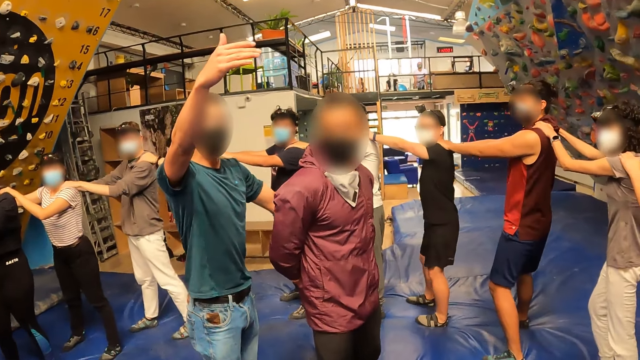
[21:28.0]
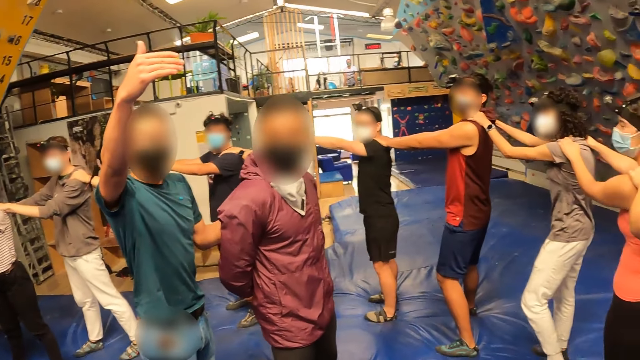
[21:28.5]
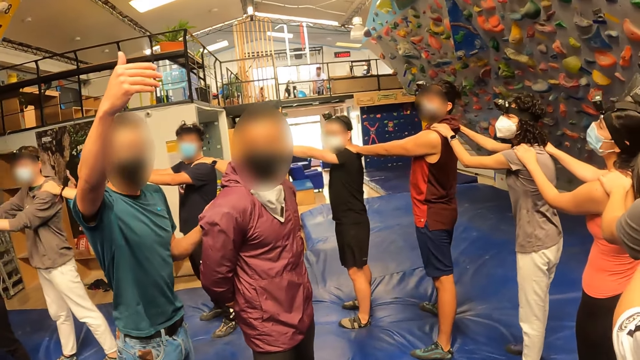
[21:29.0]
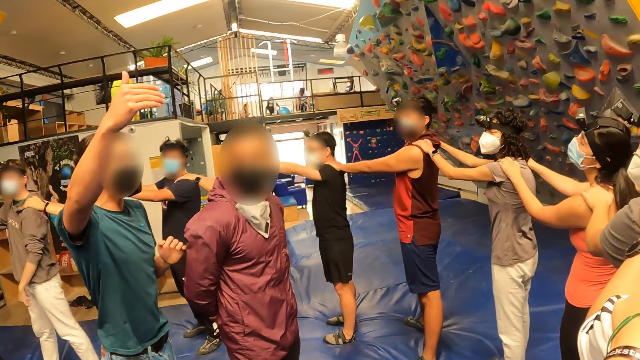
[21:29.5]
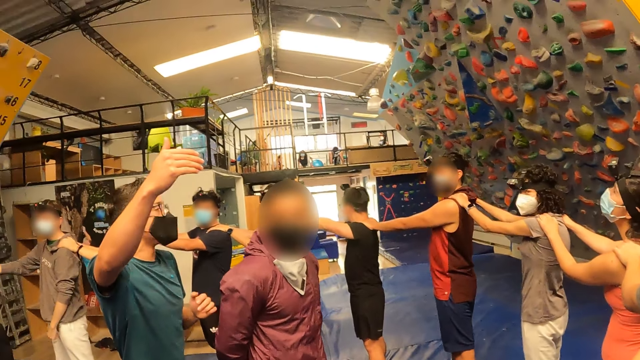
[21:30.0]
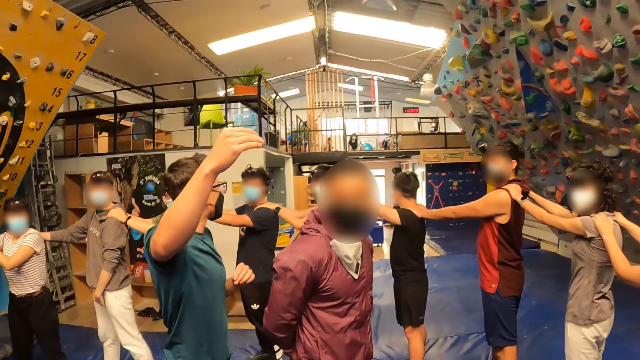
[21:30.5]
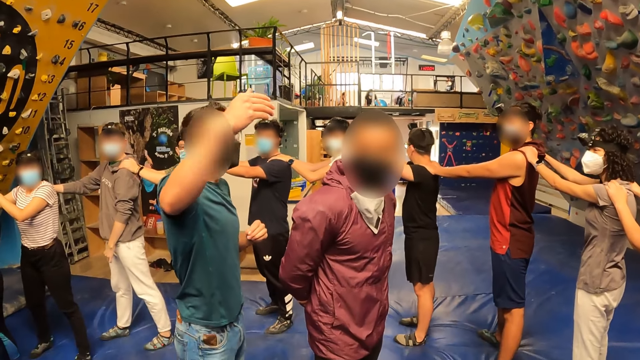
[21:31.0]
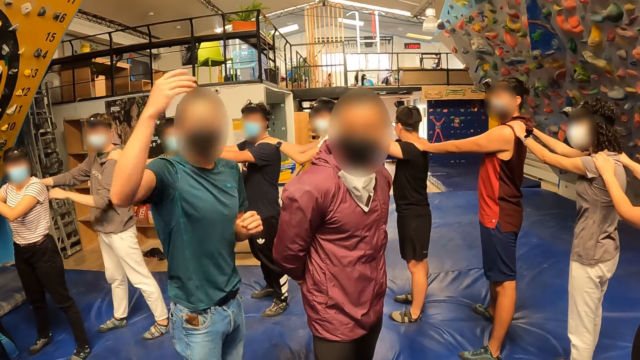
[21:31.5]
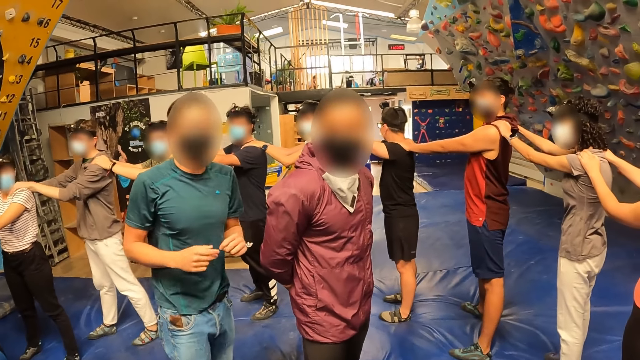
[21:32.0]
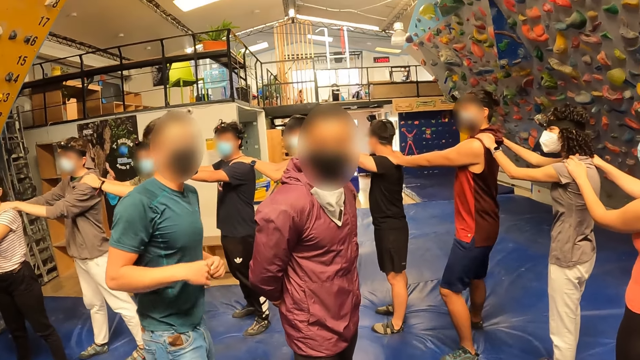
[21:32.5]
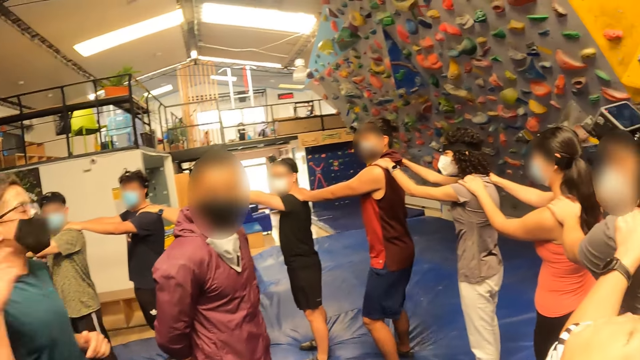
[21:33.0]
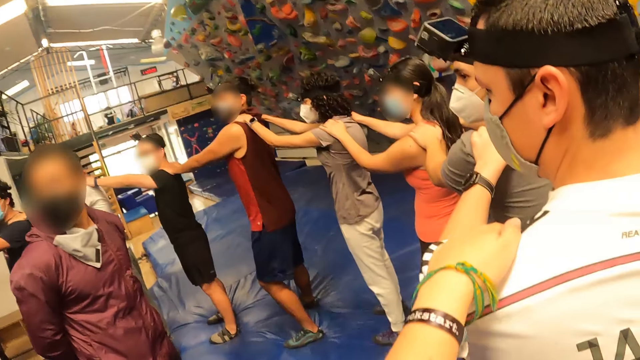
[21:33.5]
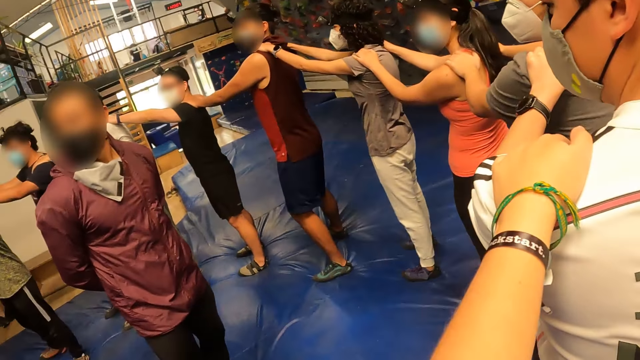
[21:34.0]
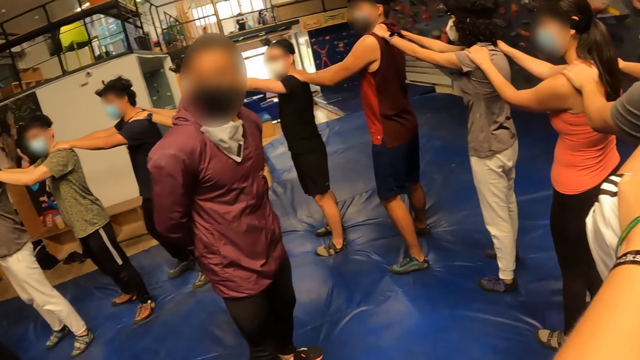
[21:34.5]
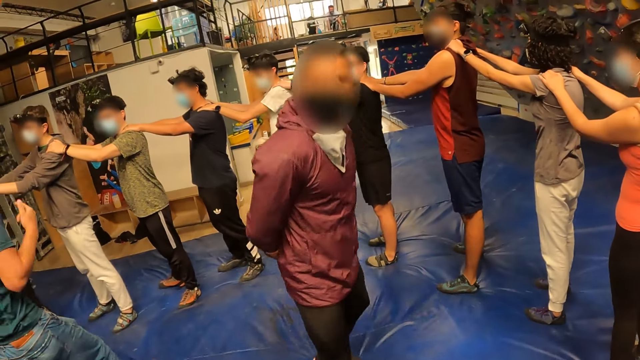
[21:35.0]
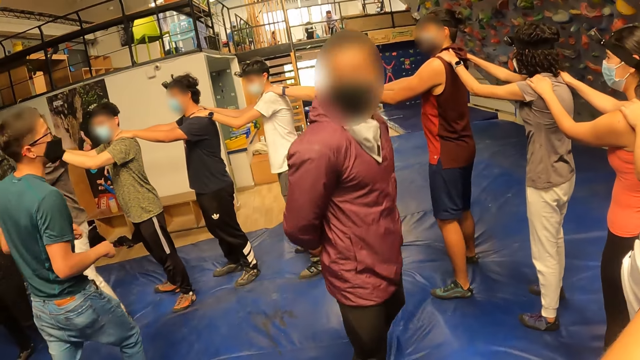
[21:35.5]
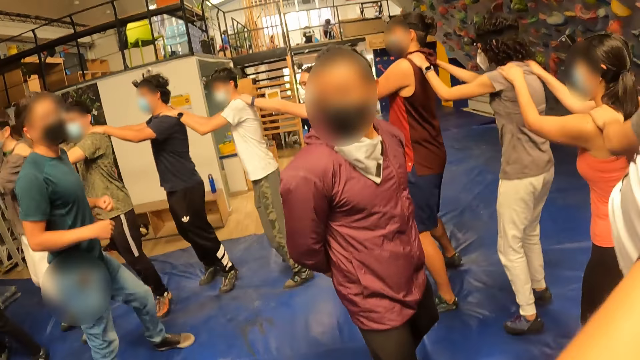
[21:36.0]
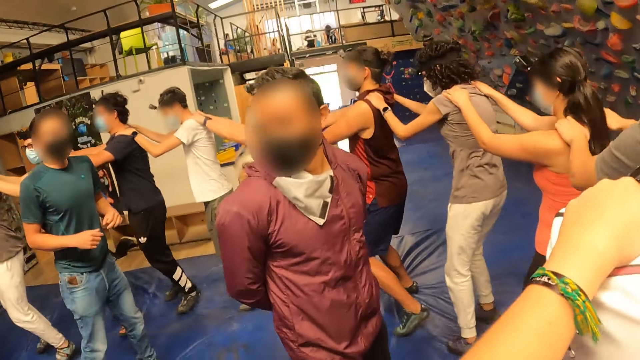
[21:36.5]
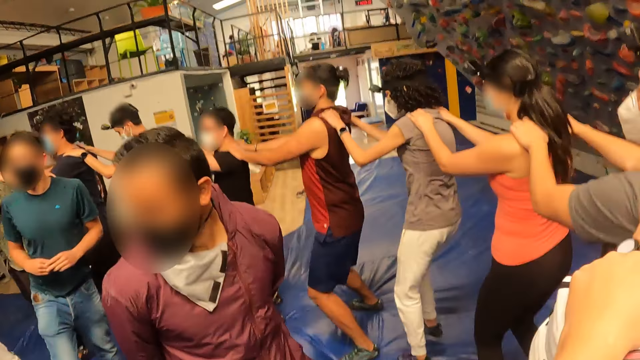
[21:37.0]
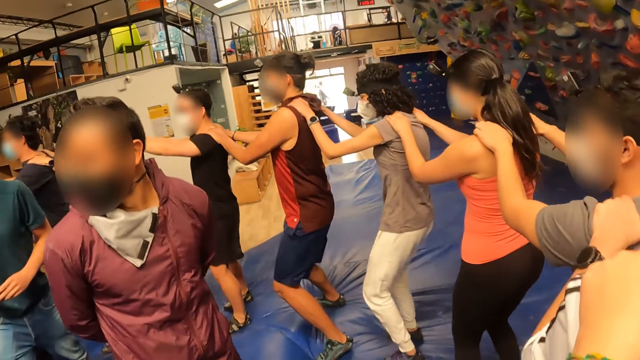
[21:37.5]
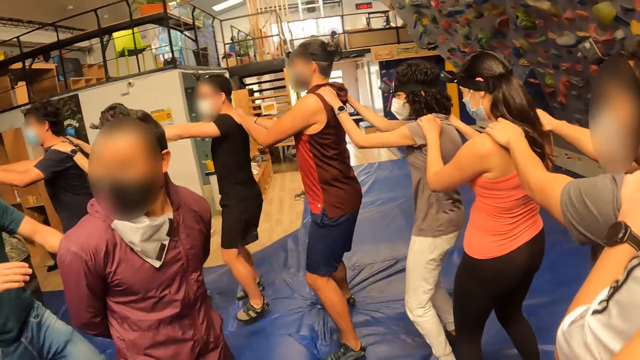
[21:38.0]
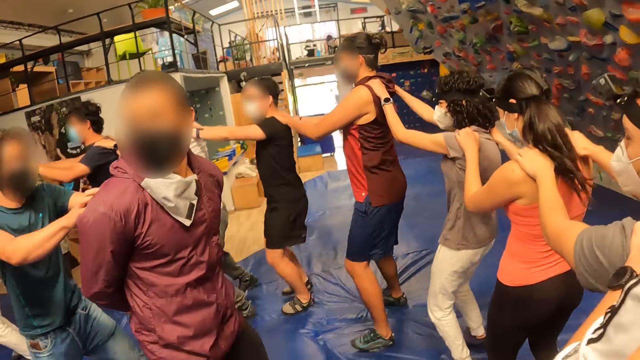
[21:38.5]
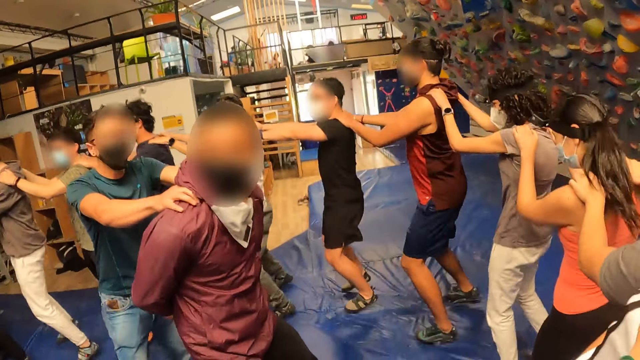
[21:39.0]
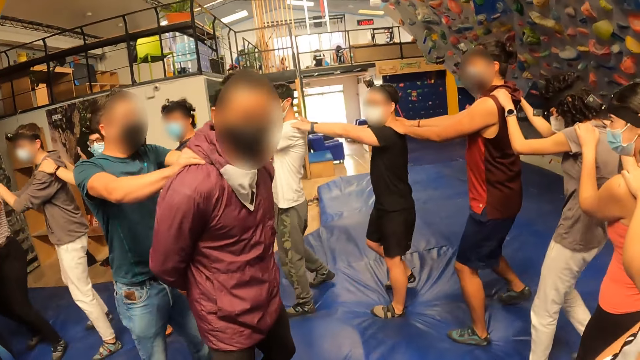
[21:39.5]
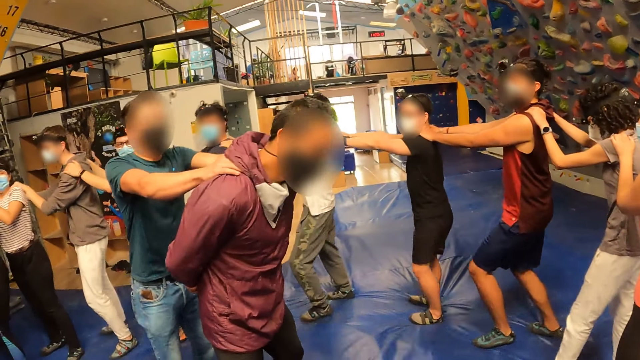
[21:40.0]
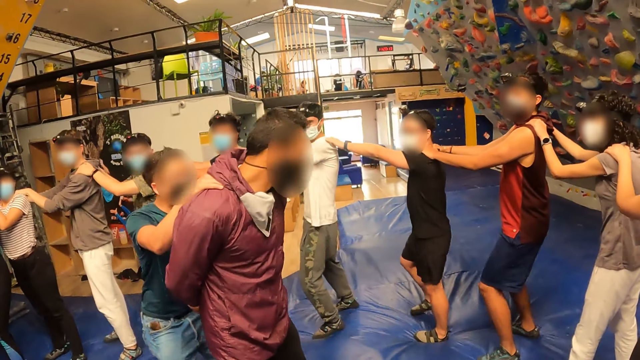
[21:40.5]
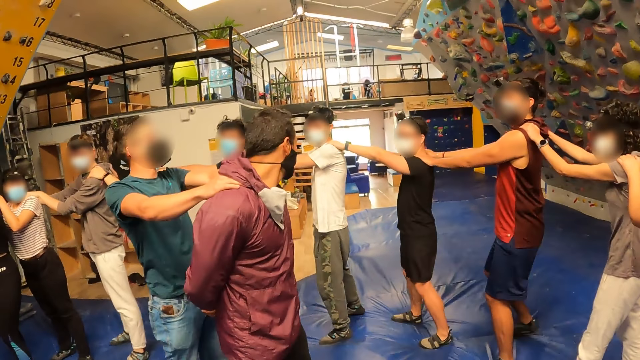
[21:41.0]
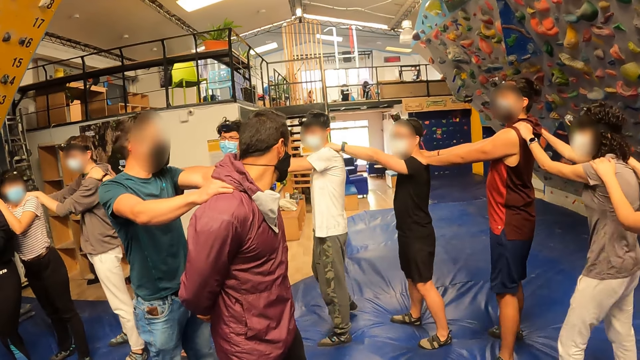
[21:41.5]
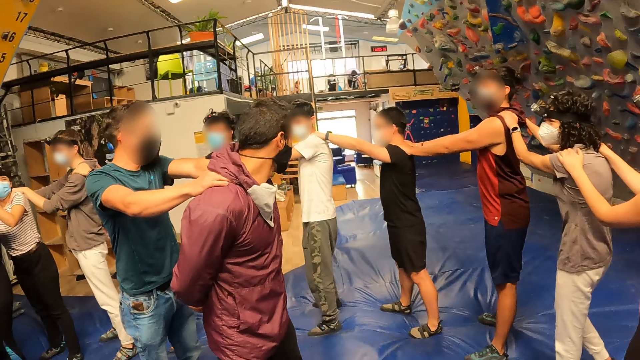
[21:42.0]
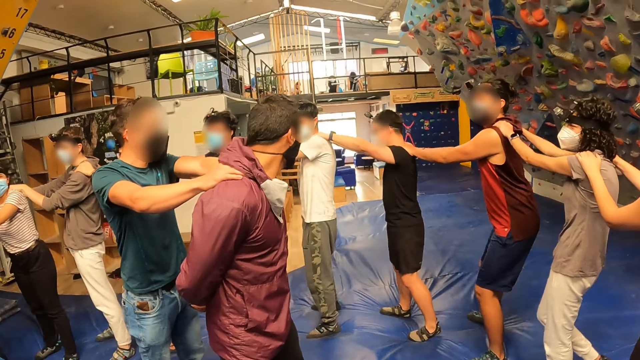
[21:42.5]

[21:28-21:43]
The instructor releases his left hand from the shoulders of the man. The man jumps with his hands at the back. The instructor jumps. The camera wearer and a group of people jump on the mat with their hands on each other's shoulders. The instructor places his hands on the man's shoulders. The instructor demonstrates to the camera wearer and the group of people. The camera wearer stops jumping.

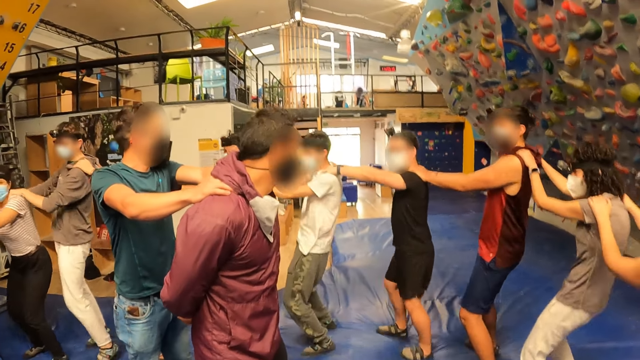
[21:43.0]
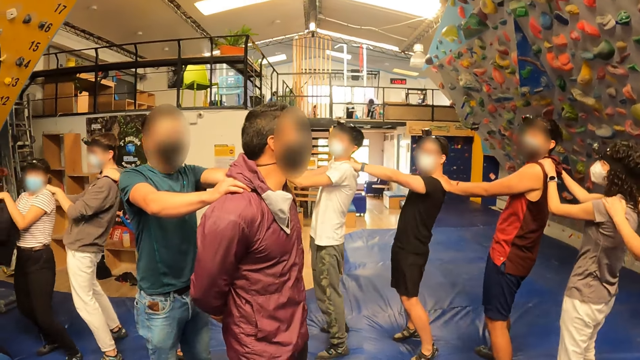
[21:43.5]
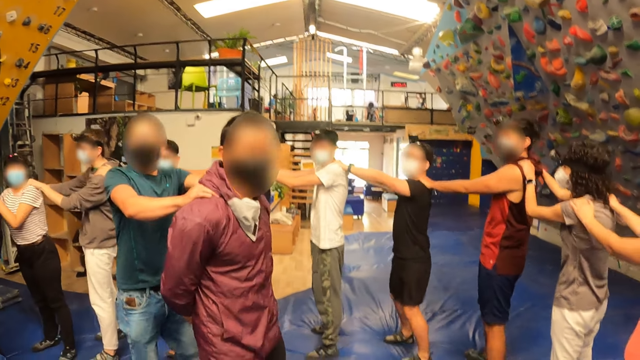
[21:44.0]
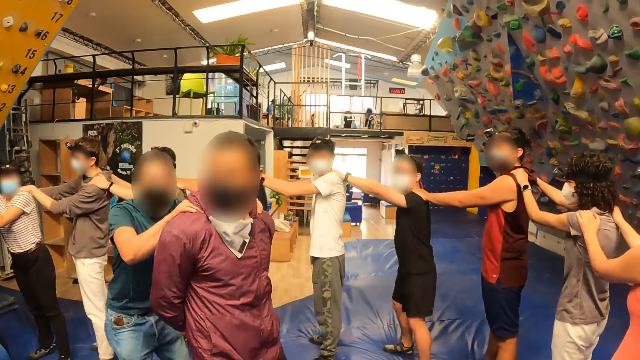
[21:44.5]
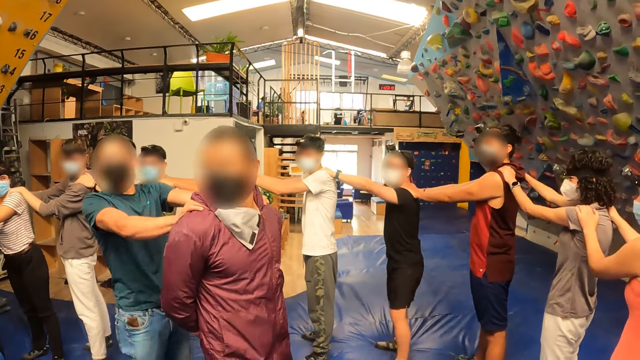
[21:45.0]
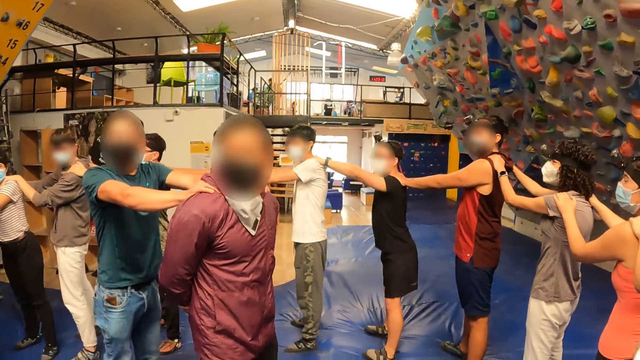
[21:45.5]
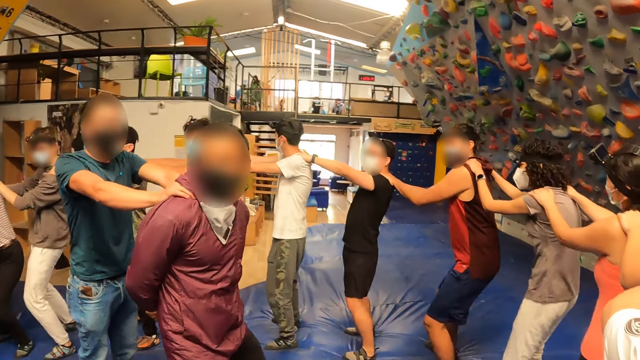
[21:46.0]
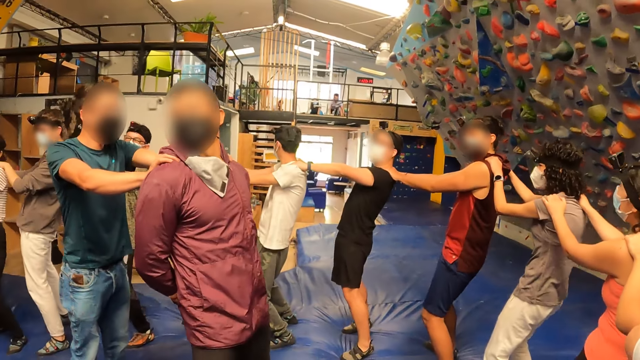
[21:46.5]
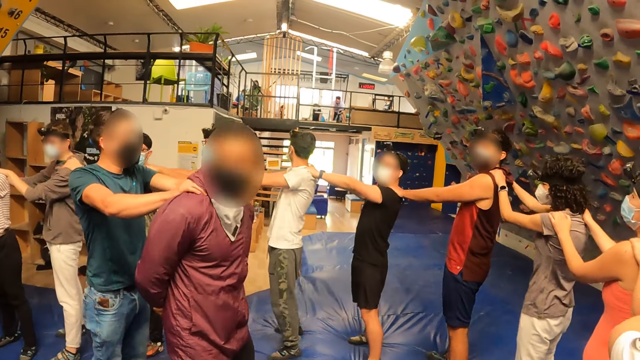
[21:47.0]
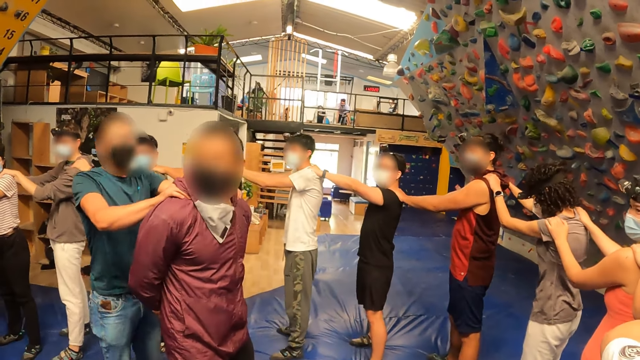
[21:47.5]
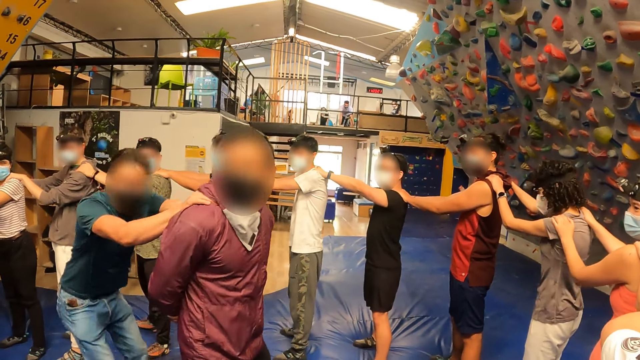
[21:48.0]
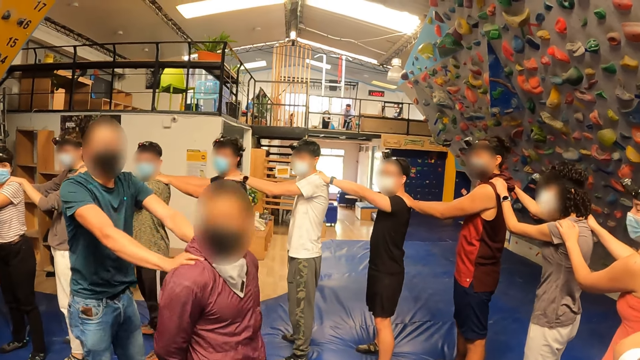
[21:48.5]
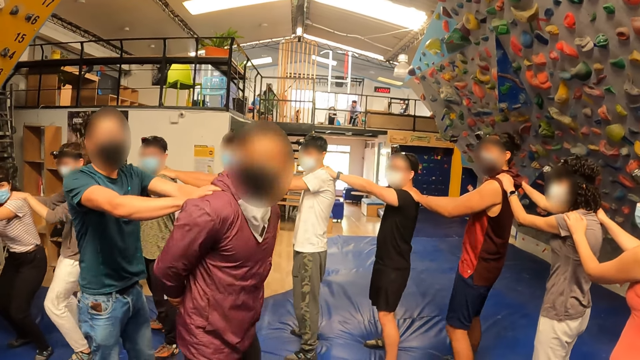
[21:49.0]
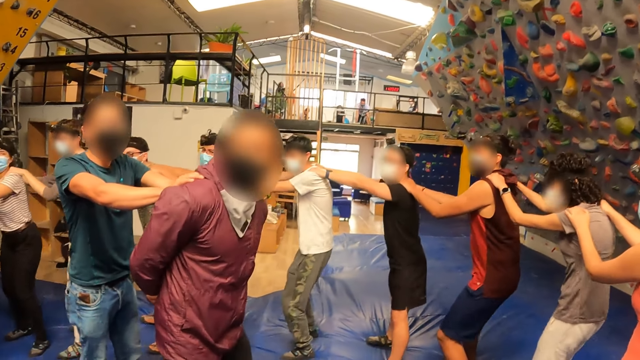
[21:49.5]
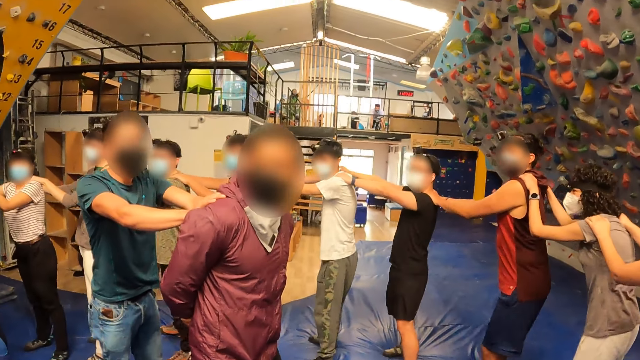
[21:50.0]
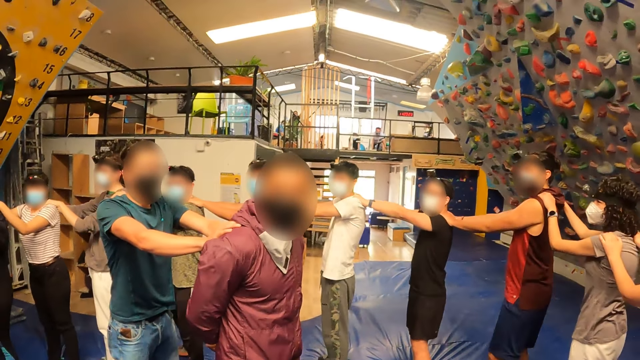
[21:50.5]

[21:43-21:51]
The camera wearer and a group of people imitate the instructor.
